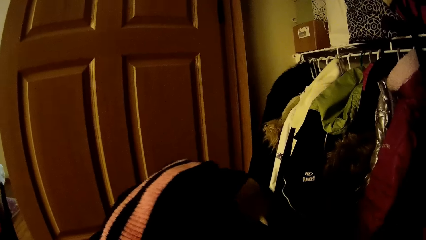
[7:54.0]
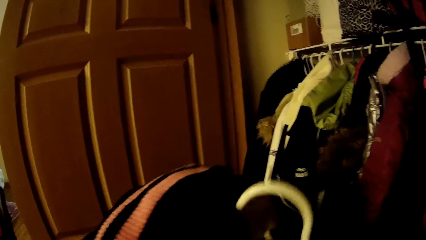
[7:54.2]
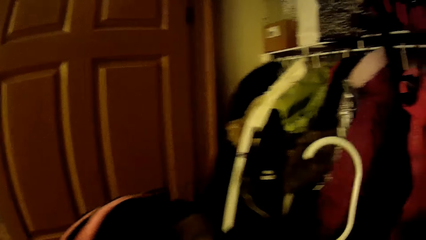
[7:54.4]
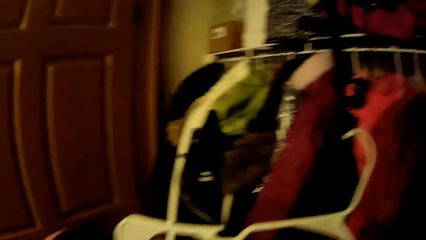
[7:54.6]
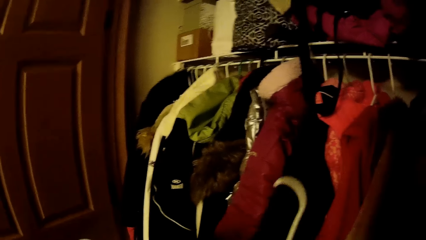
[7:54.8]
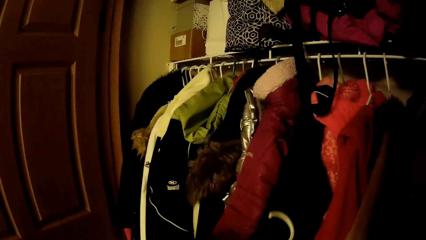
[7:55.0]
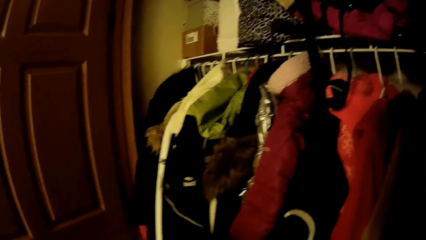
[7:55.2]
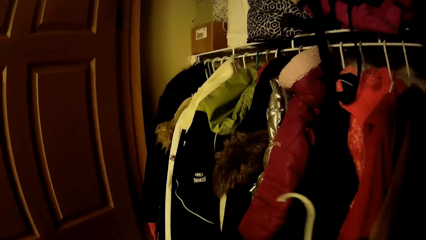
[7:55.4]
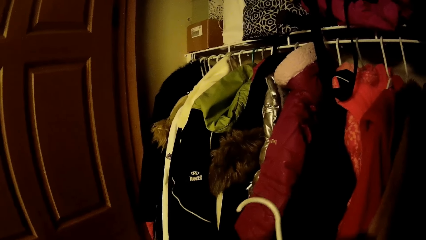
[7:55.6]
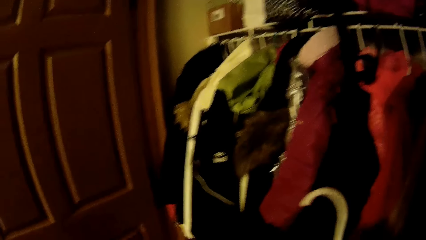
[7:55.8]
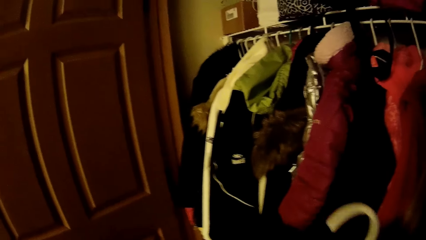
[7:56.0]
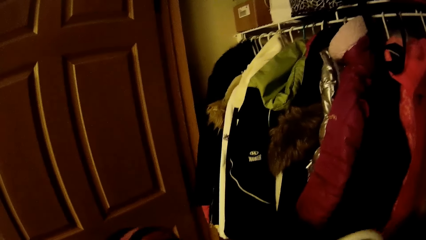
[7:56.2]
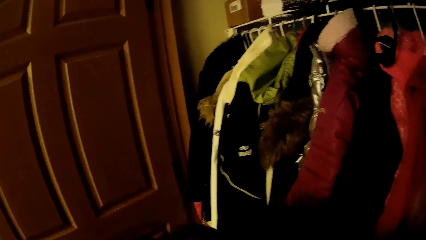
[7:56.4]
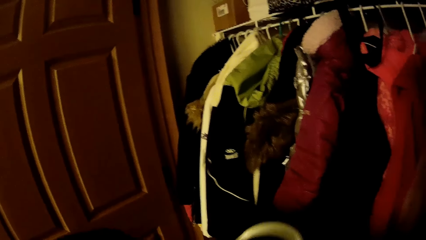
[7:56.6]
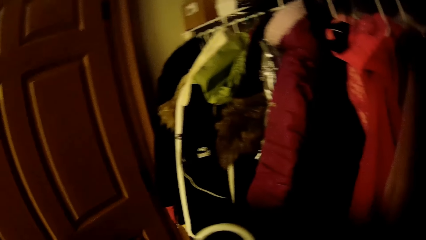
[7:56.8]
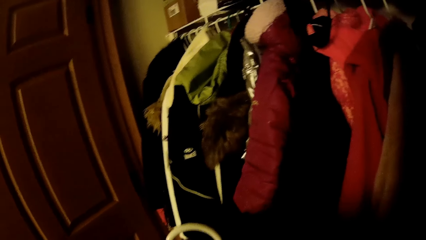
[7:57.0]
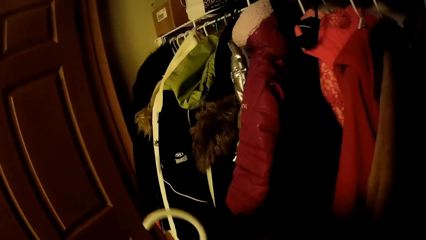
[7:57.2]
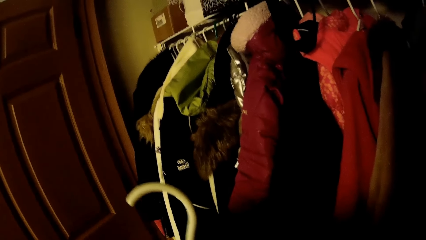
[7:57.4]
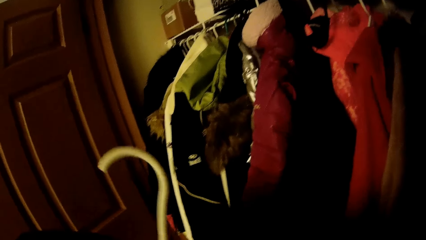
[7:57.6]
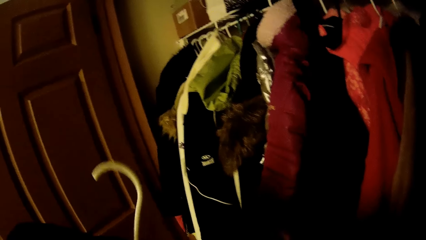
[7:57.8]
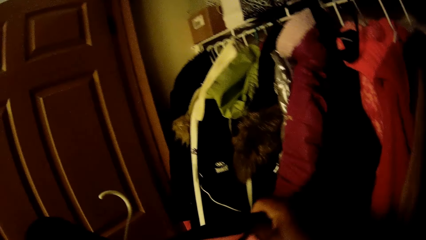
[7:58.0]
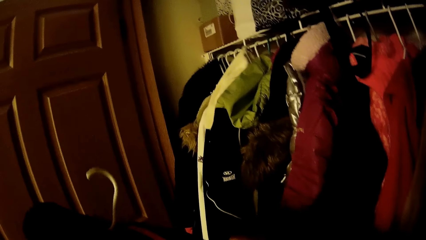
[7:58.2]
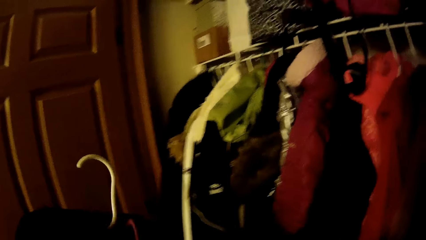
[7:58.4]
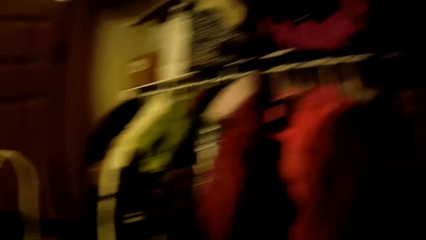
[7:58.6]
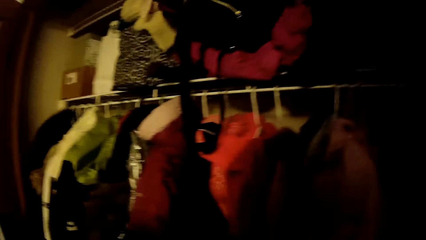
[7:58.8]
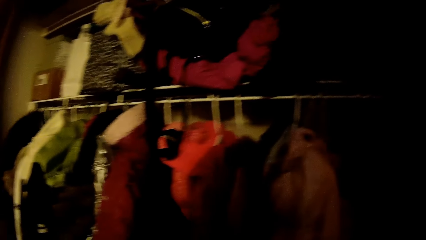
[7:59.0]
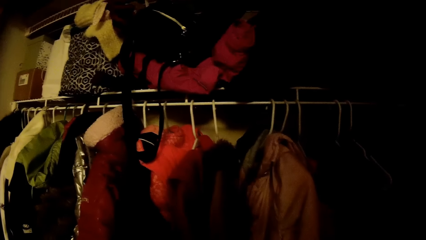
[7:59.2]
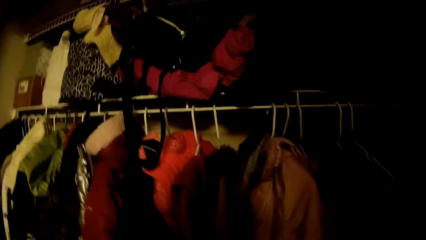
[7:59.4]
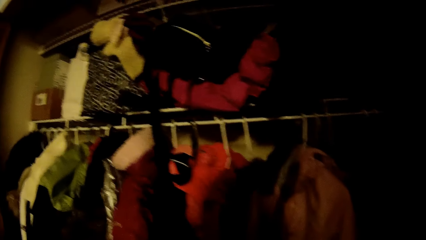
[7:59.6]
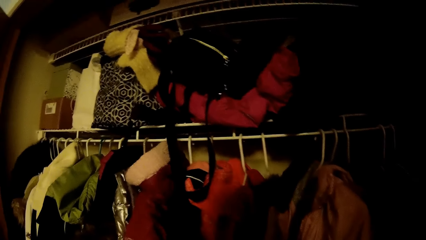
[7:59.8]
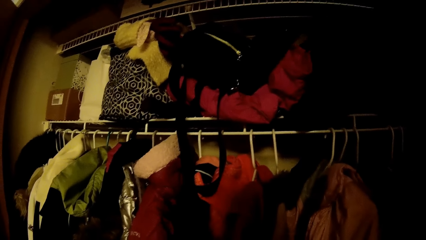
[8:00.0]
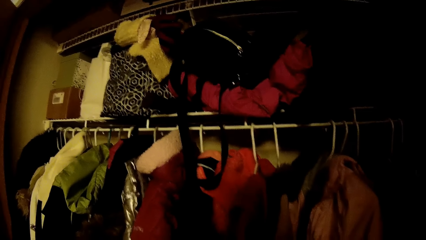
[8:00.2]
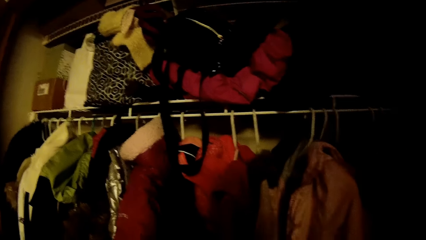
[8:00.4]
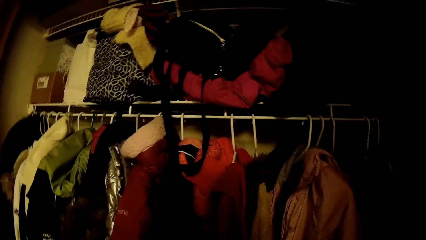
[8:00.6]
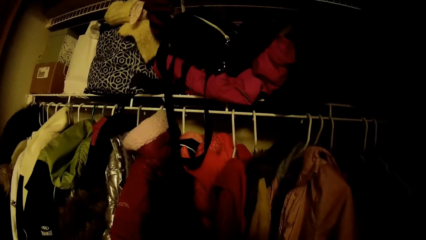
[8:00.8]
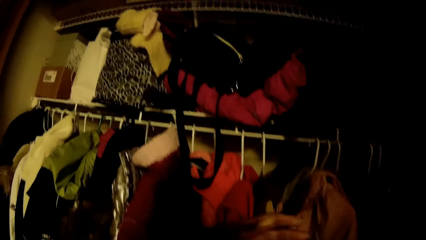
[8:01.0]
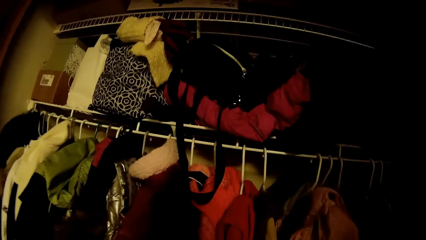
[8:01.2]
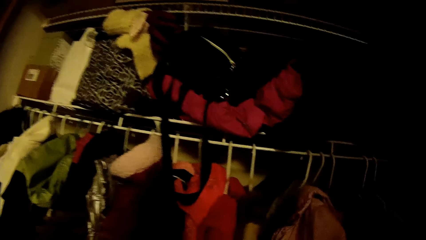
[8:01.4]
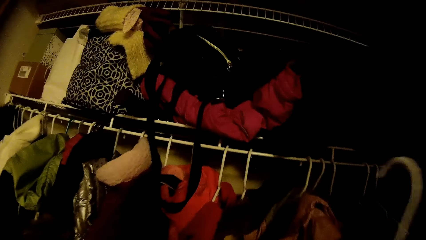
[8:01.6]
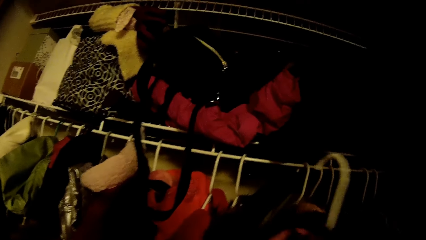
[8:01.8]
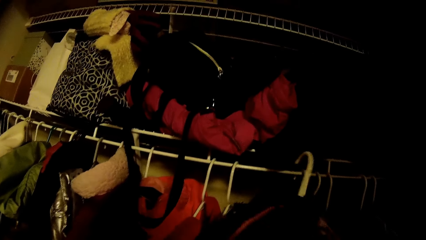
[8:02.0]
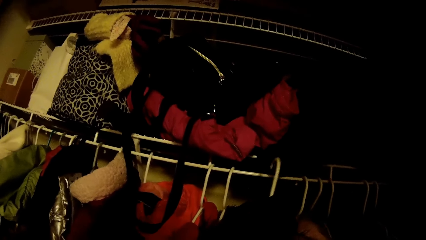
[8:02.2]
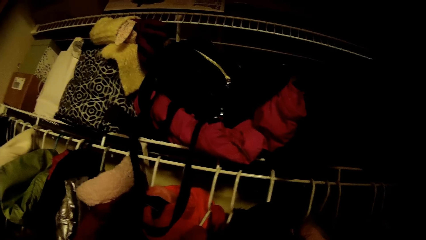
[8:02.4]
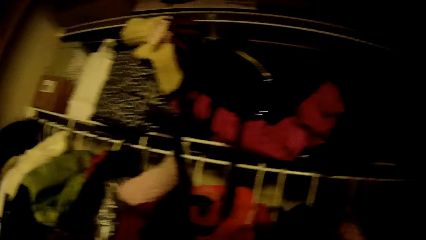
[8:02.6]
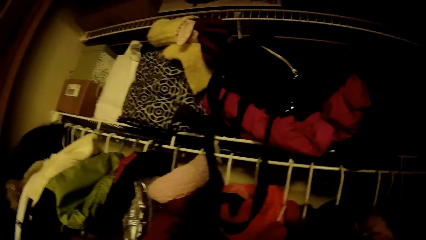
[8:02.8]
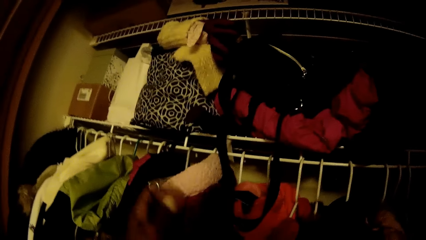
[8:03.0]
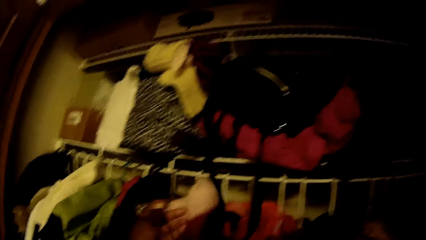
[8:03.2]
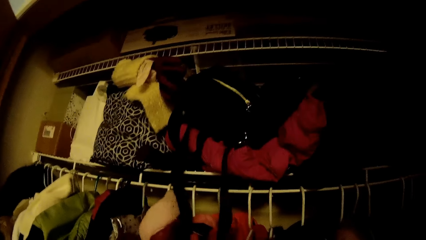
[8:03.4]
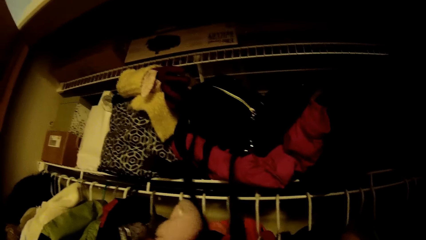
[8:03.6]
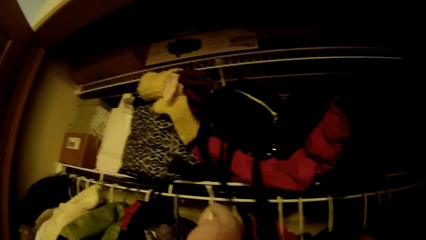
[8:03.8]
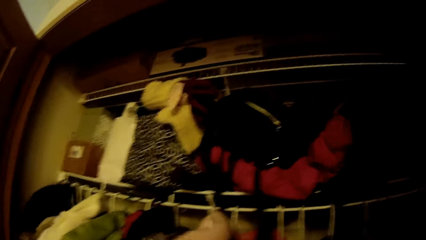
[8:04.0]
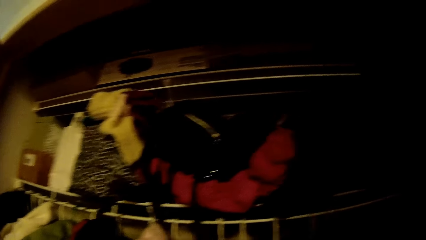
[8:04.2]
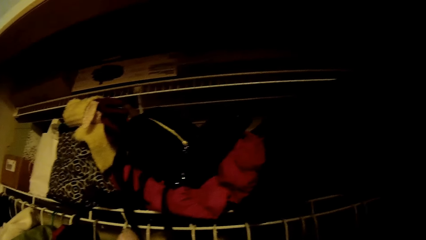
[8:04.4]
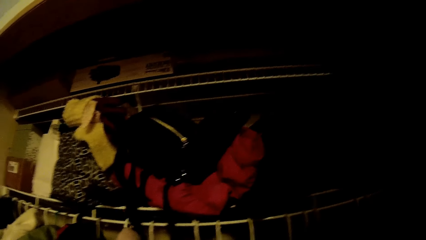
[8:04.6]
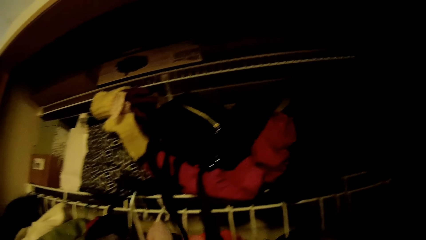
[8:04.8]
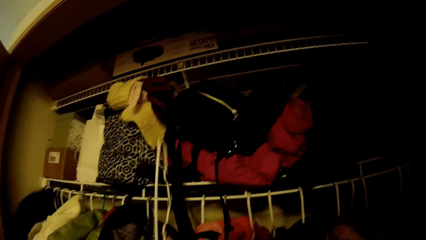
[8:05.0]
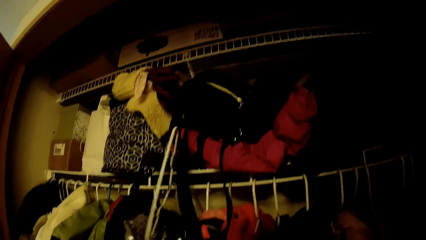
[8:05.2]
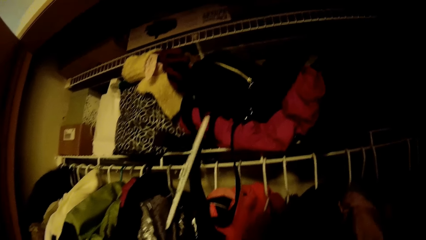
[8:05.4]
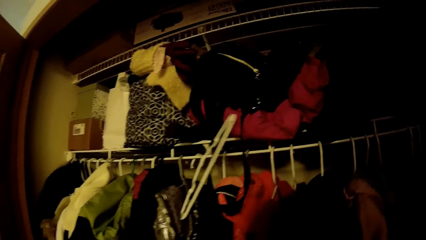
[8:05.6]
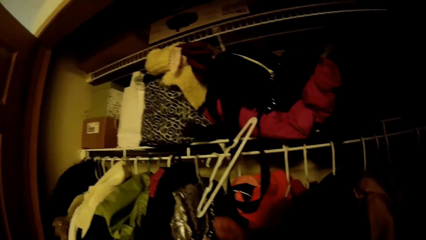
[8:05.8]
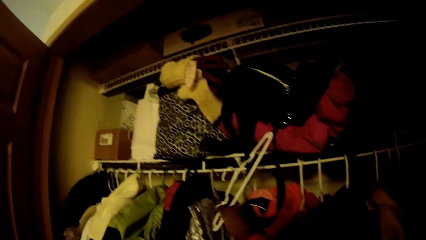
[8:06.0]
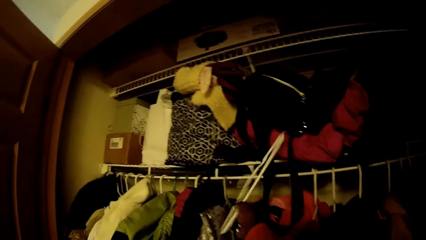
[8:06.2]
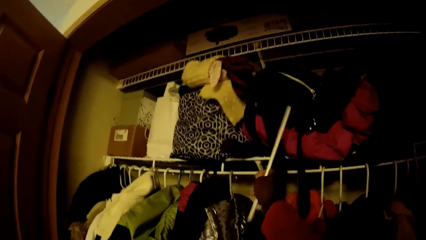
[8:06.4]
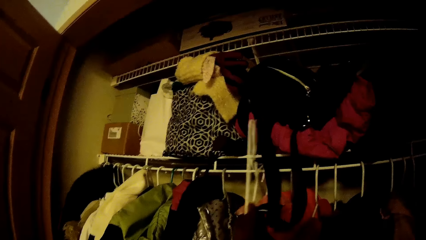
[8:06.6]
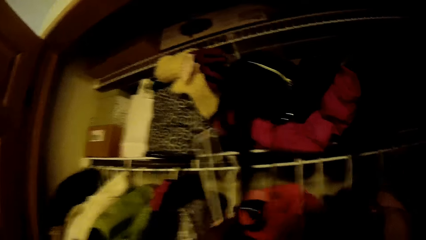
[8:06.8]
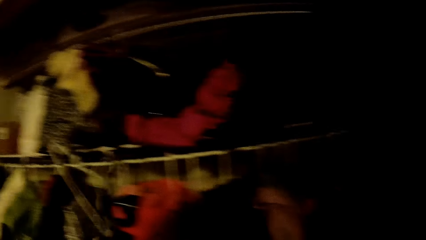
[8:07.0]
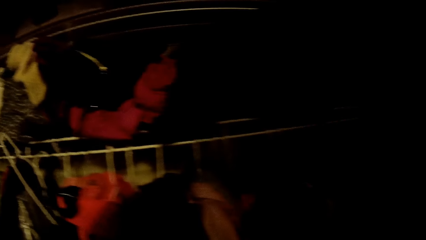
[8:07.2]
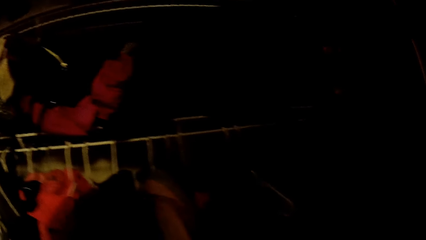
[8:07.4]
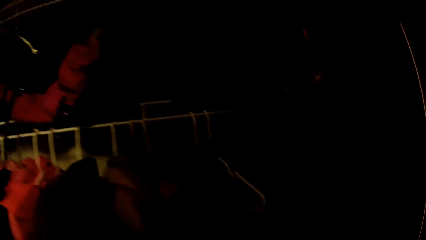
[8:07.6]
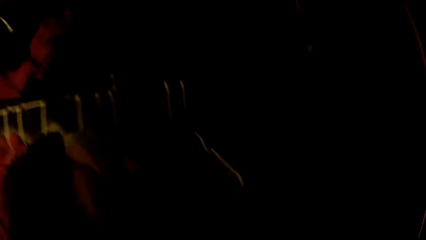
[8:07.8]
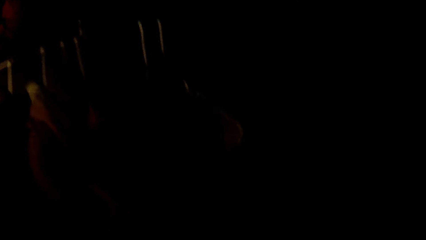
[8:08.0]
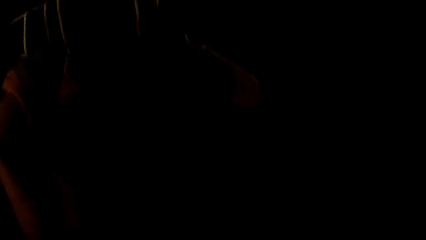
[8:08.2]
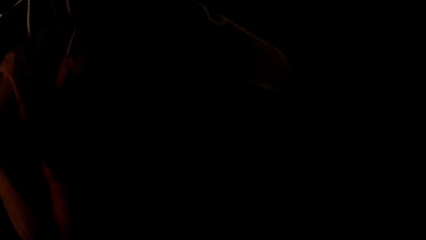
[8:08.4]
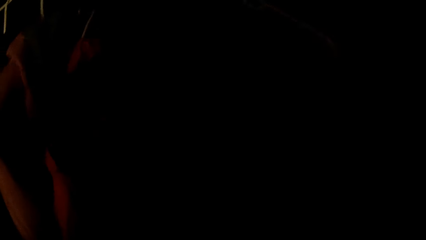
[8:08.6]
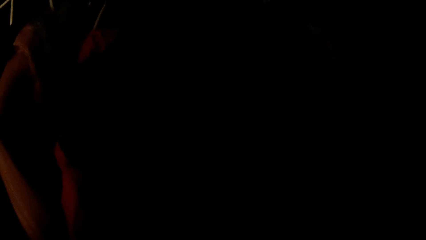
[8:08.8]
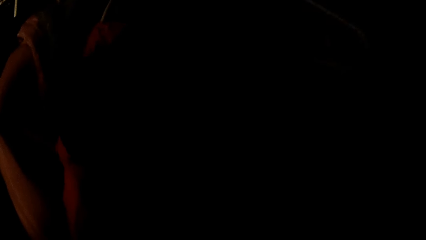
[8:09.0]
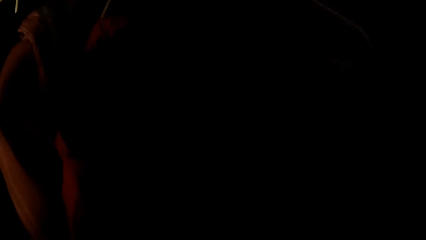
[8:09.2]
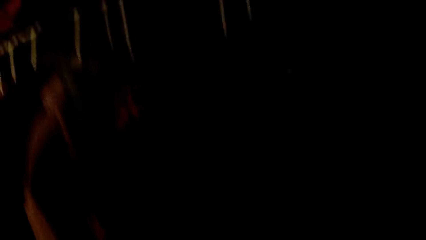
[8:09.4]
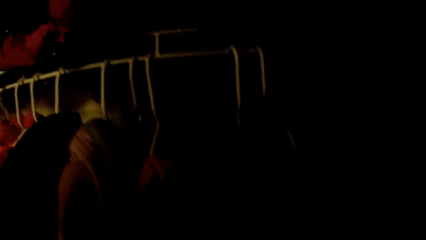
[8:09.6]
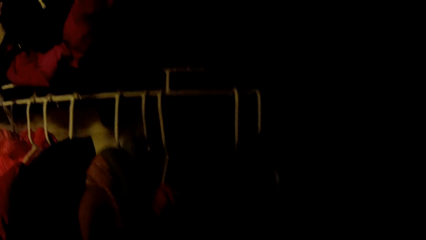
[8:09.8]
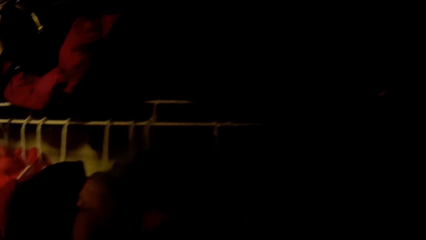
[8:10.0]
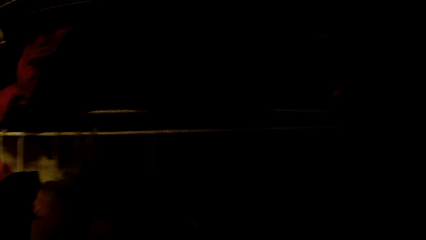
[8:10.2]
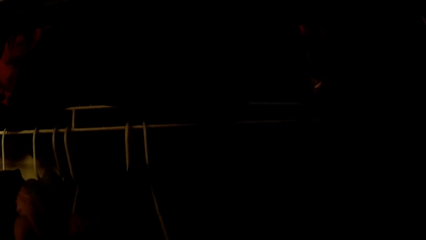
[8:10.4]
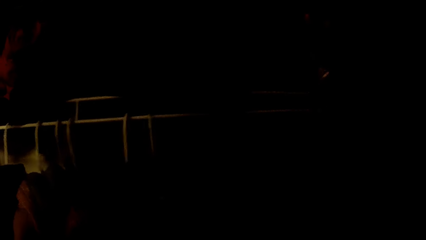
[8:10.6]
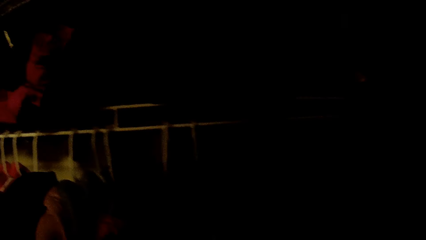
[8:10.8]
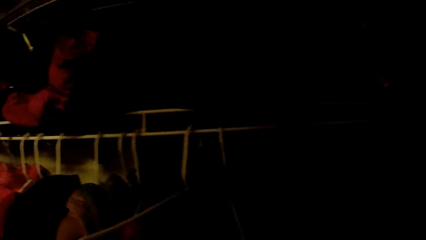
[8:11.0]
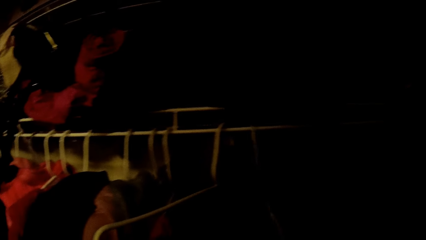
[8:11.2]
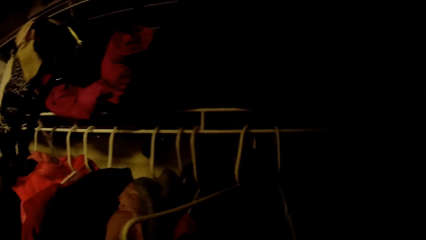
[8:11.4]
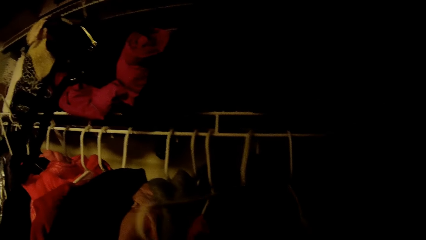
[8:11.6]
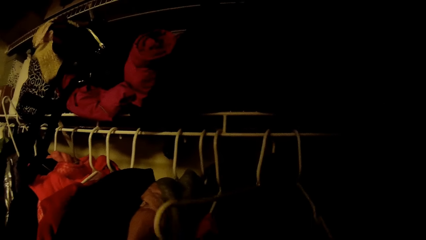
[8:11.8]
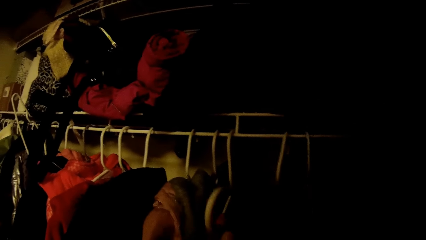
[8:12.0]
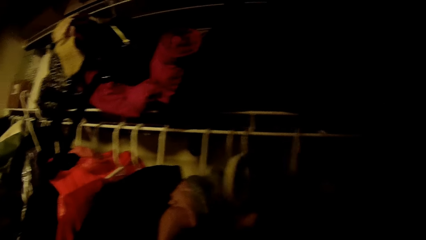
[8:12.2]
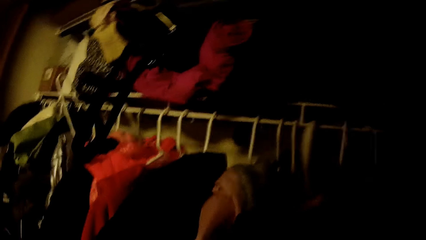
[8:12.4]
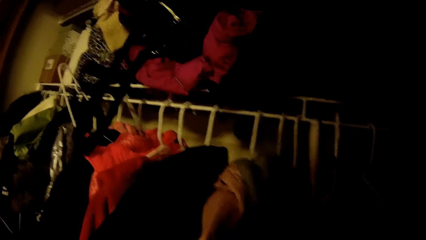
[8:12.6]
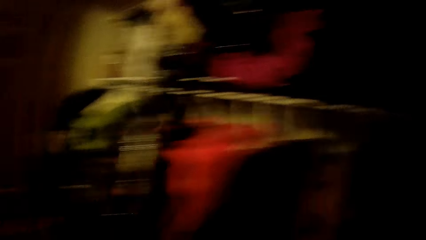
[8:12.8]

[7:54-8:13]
The camera wearer wears a cloth on the hanger in her left hand. She hangs clothes in the wardrobe. She hangs the hanger in the wardrobe with her right hand. She removes a jacket in a hanger with her left hand. She removes the hanger from the wardrobe with her right hand.
